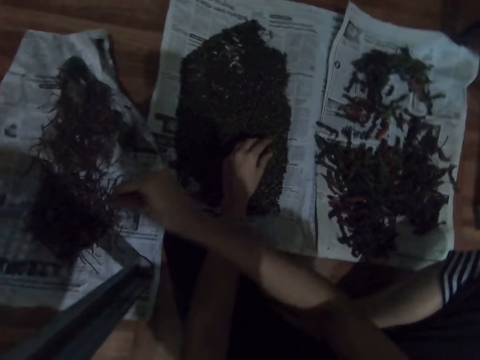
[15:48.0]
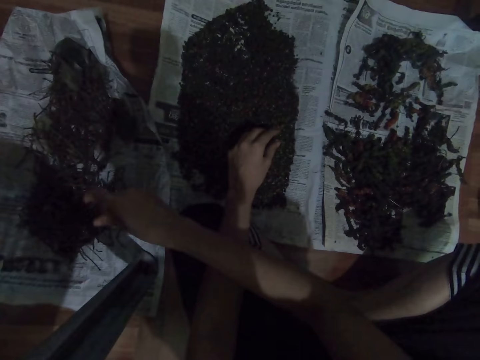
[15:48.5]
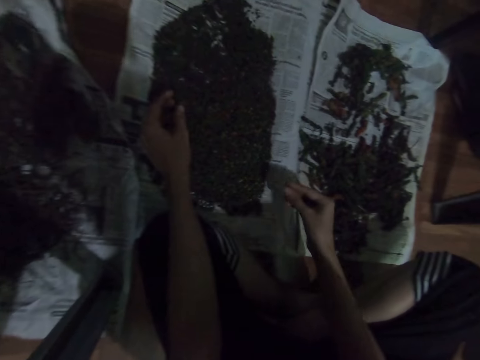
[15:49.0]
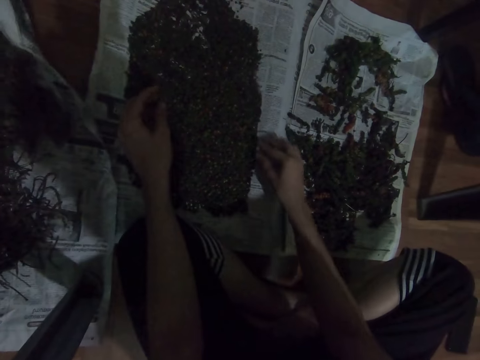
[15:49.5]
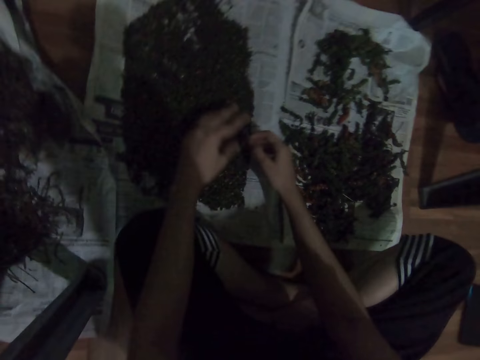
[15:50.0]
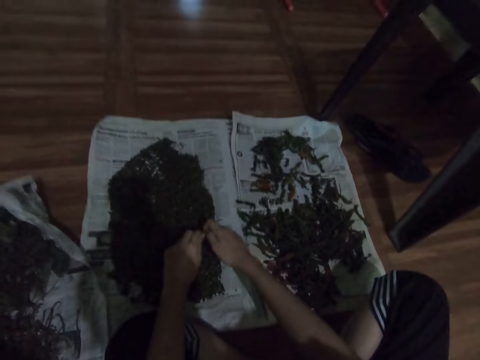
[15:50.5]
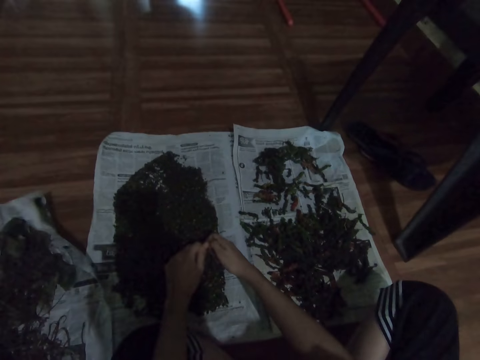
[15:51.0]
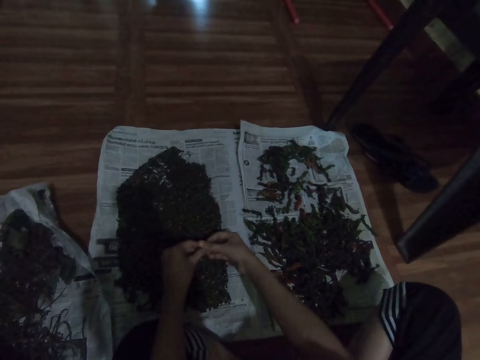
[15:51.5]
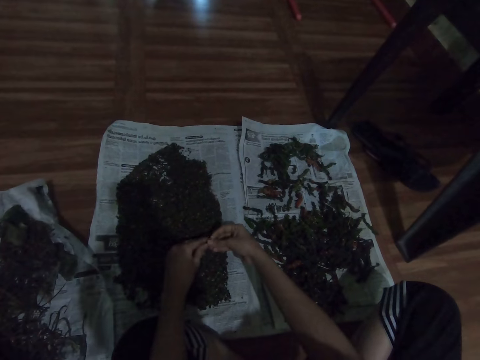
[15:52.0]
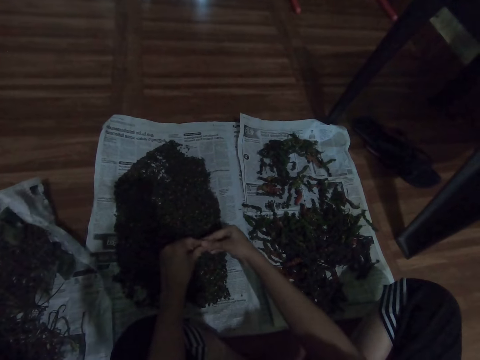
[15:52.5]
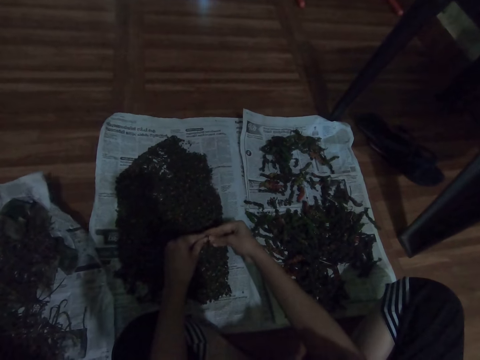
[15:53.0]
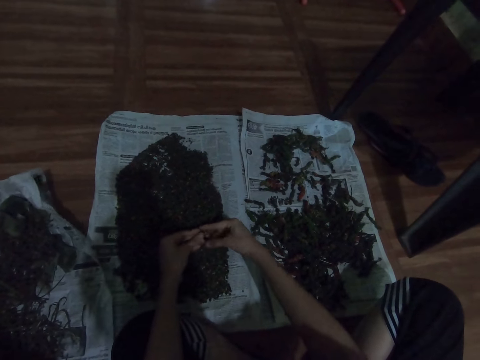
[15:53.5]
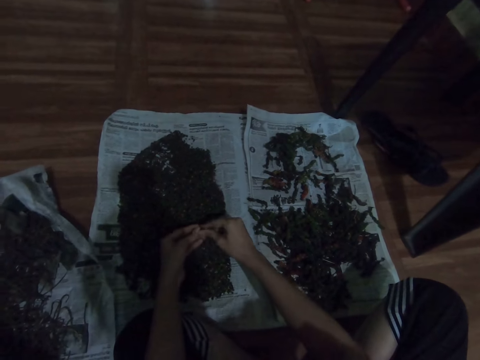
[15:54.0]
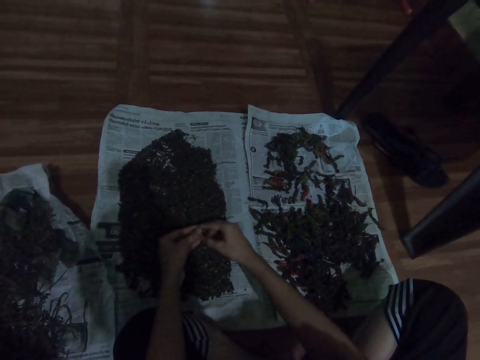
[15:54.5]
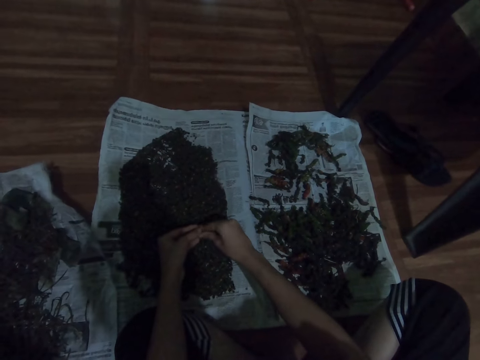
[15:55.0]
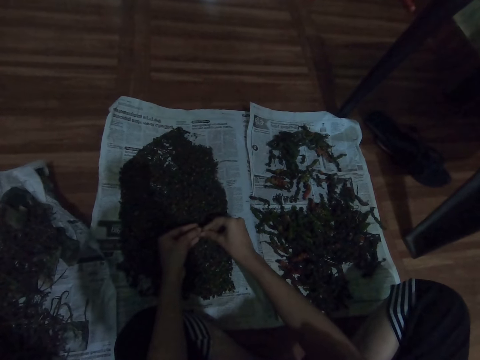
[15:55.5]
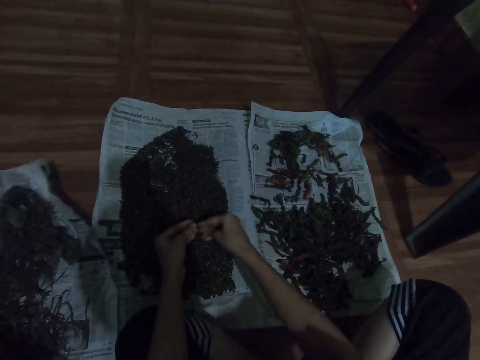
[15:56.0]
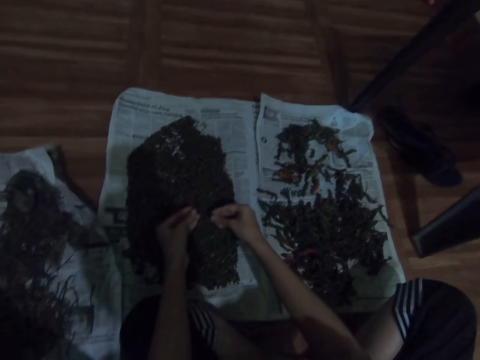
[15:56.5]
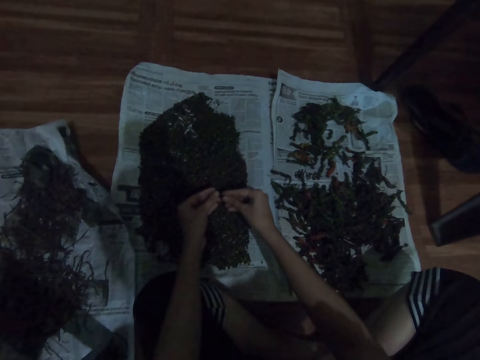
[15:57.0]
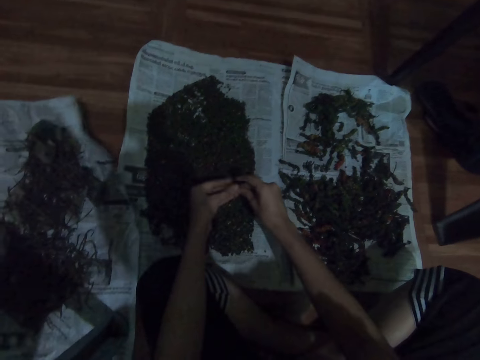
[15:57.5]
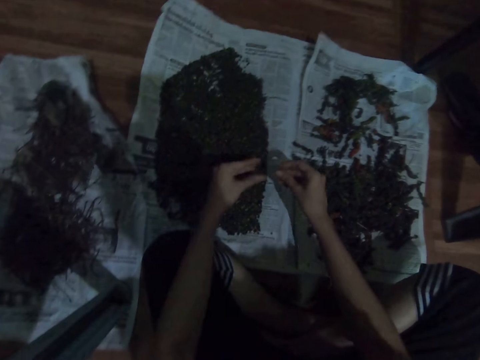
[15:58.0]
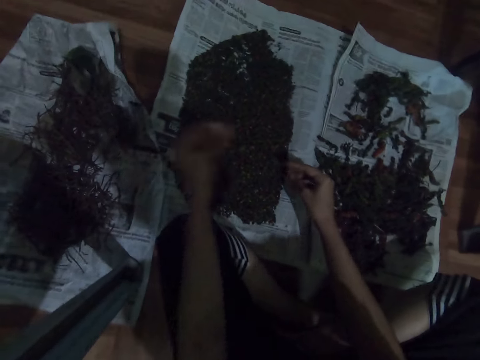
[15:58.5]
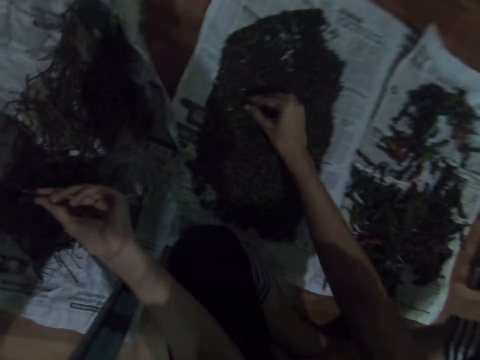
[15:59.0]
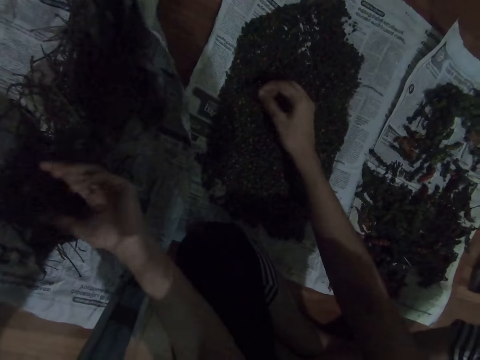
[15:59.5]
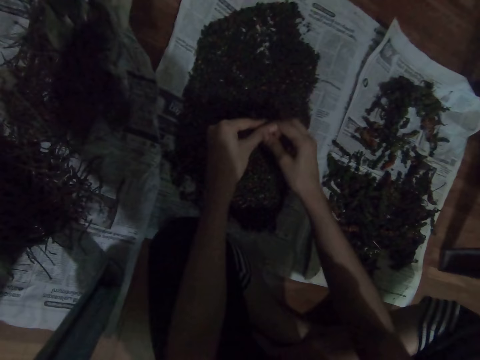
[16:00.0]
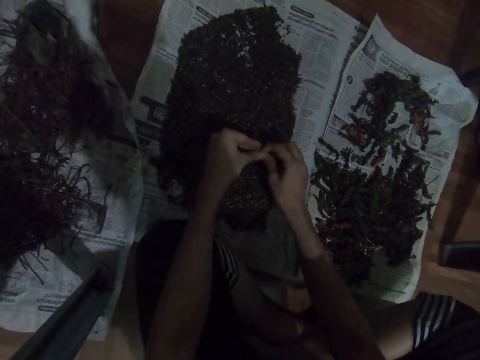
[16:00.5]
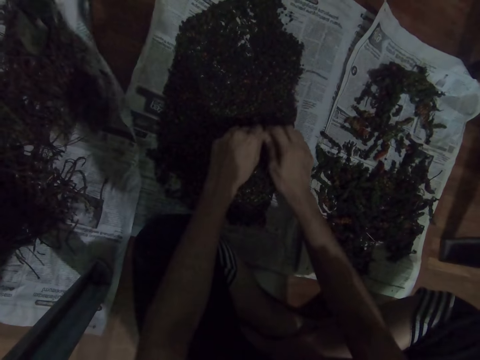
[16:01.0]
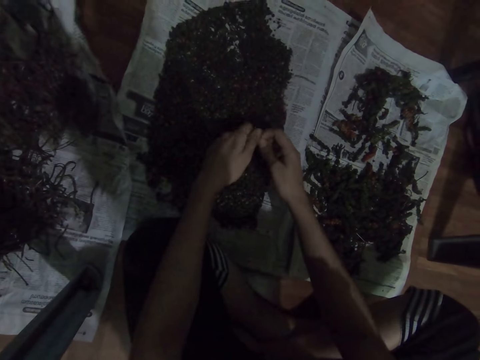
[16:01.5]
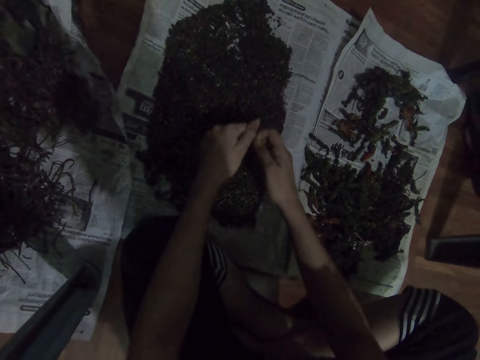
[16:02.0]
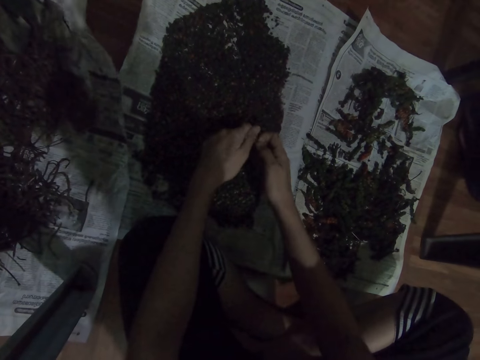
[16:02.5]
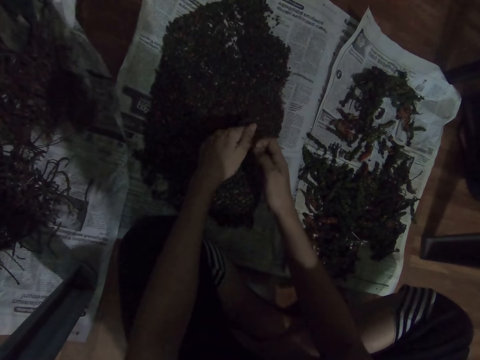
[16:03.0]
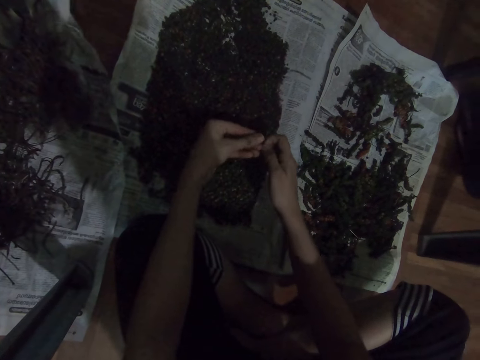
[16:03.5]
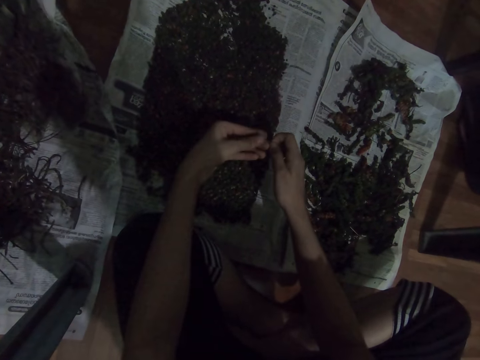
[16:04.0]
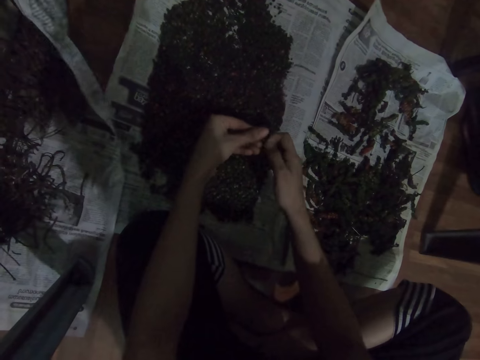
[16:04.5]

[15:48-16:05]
The camera wearer throws something. They pick up something. They clean something. They throw something. They pick up something. They clean something.

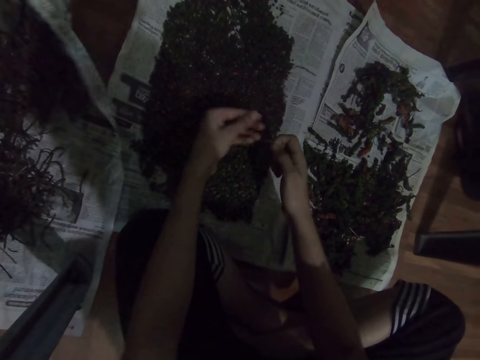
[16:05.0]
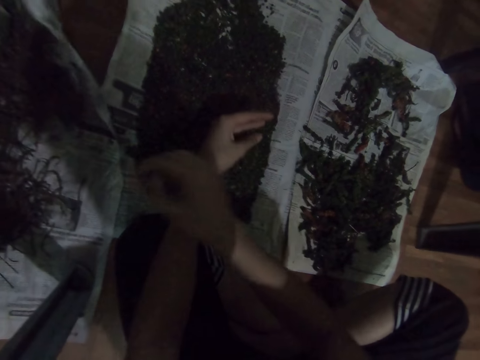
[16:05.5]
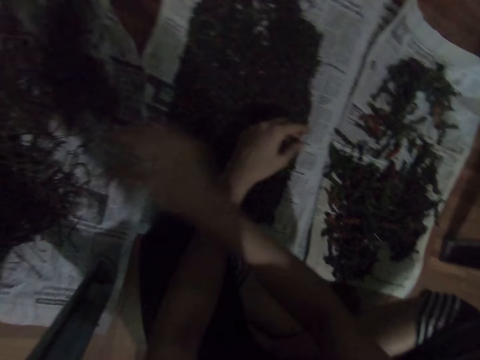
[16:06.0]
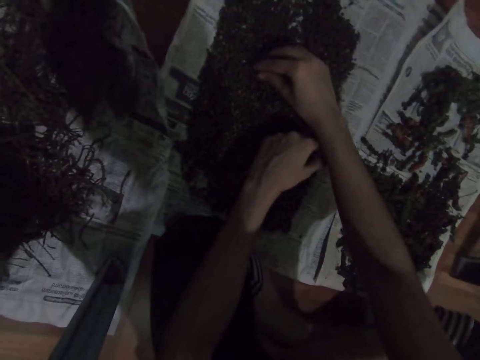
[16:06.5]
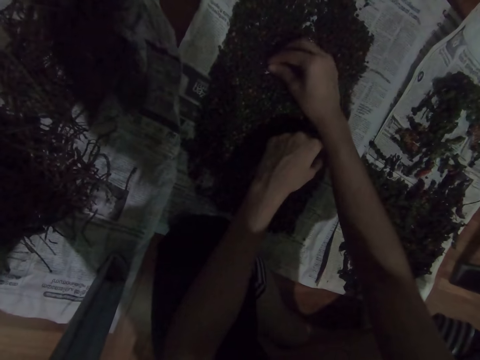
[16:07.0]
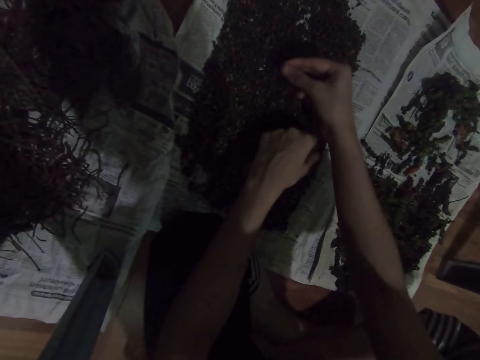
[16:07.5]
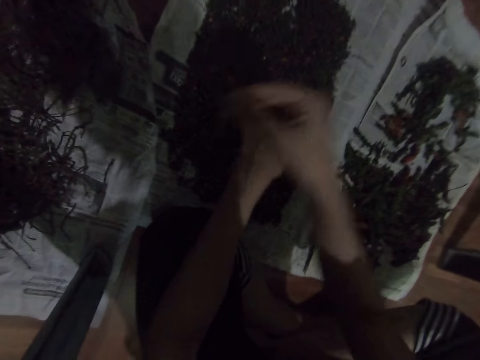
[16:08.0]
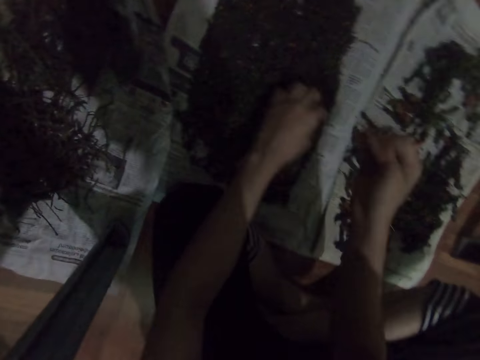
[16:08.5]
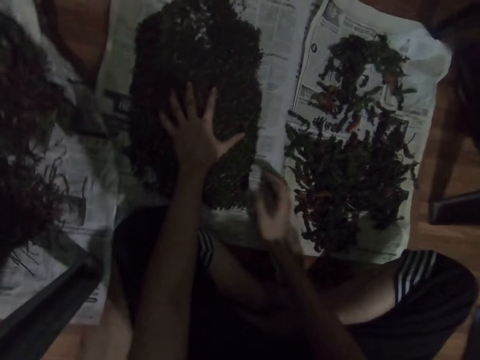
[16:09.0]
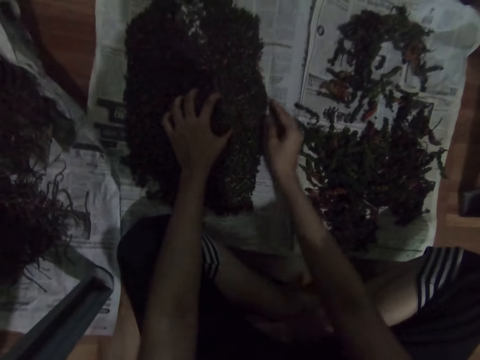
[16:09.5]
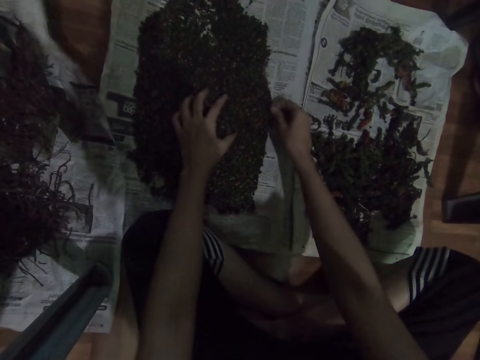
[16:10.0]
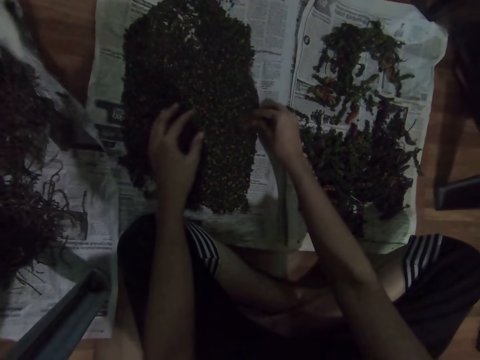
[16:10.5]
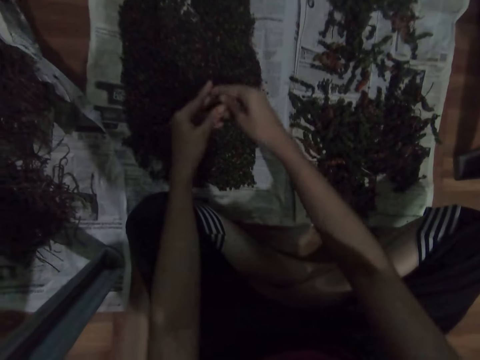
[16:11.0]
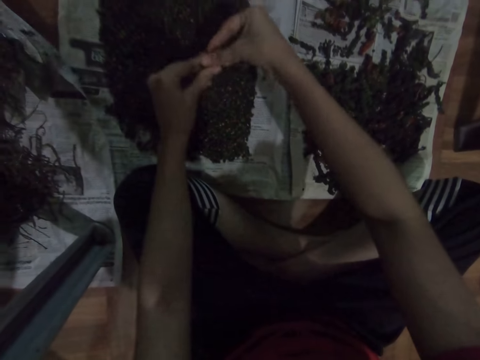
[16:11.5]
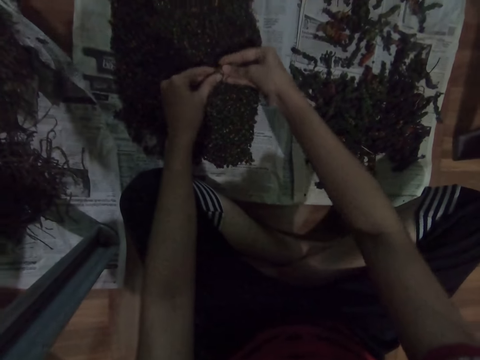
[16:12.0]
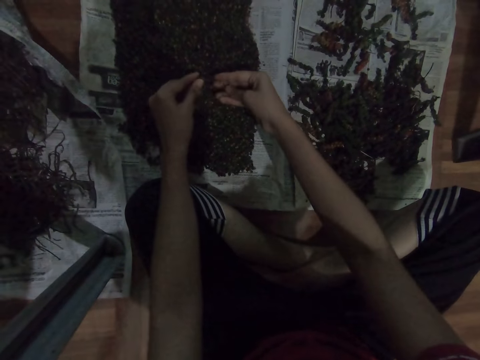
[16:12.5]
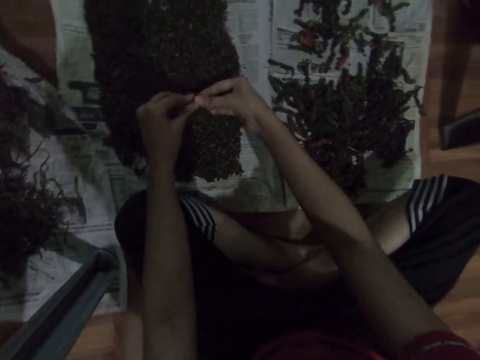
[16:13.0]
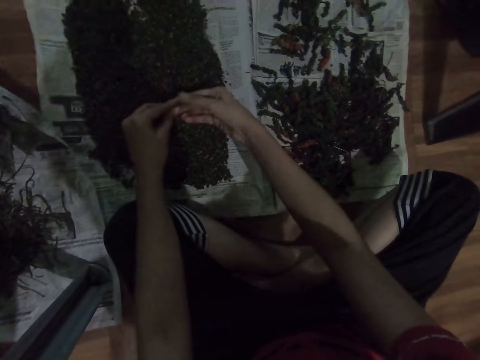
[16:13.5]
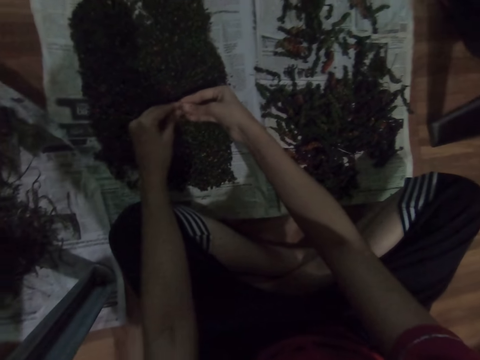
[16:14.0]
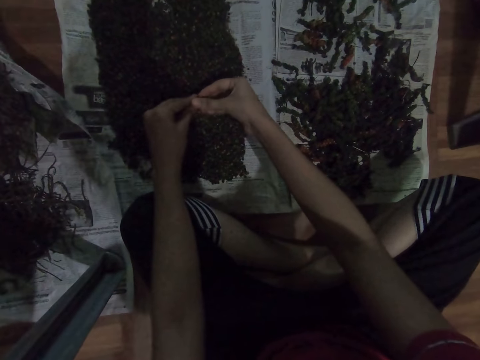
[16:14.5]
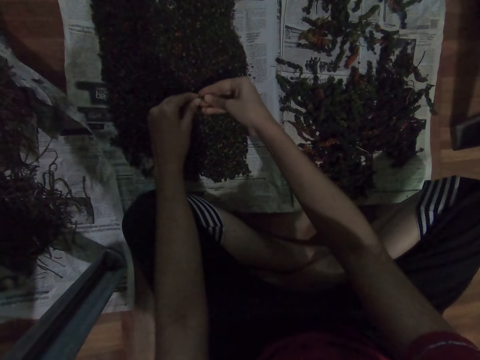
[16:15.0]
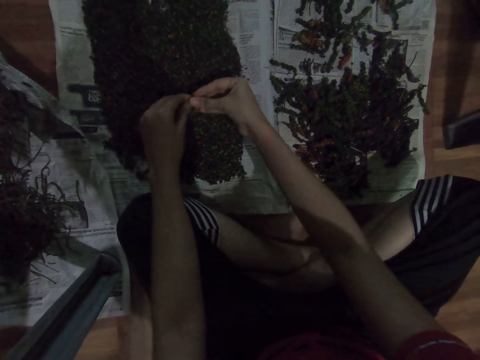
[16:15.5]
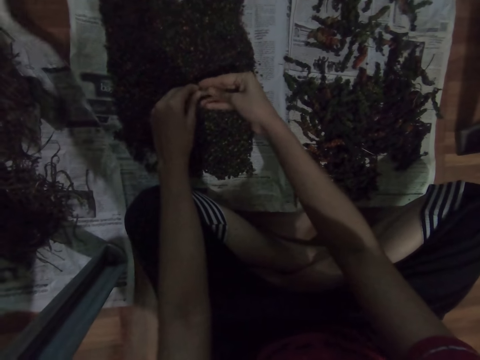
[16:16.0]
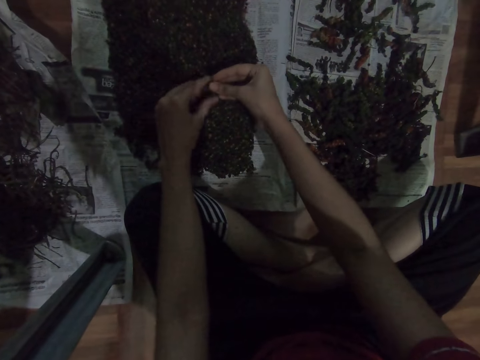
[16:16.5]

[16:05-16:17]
The camera wearer throws something. They pick up something. They throw something. They pick up something. They clean something.
